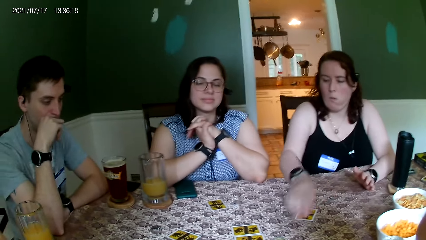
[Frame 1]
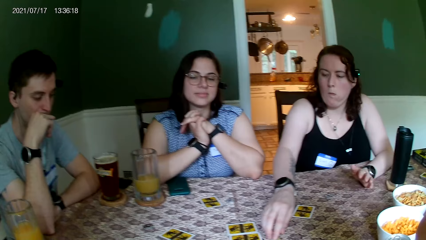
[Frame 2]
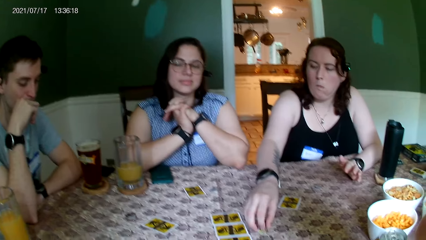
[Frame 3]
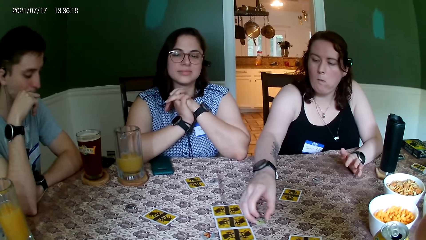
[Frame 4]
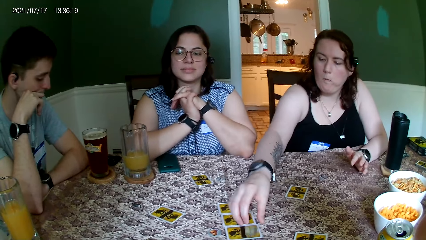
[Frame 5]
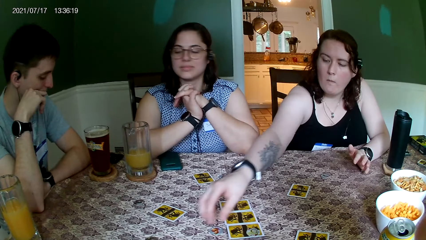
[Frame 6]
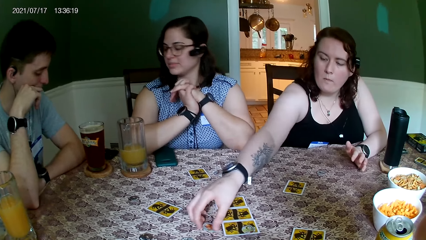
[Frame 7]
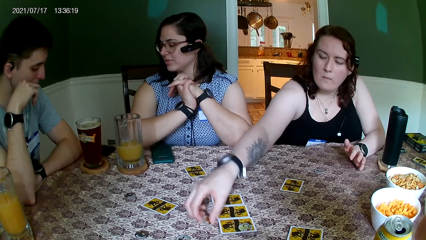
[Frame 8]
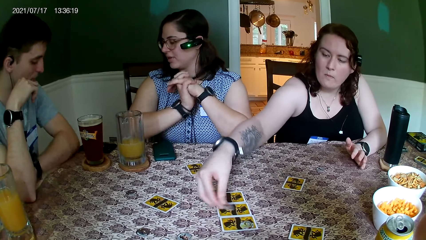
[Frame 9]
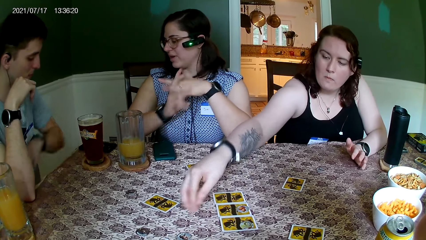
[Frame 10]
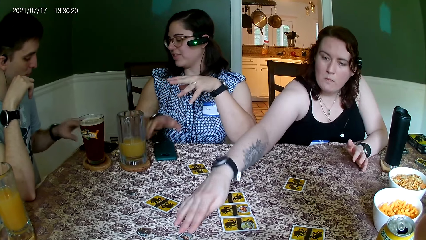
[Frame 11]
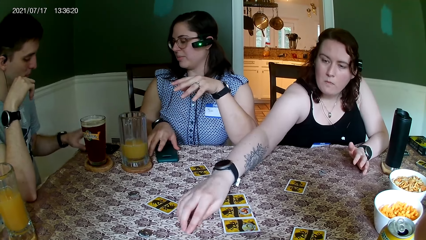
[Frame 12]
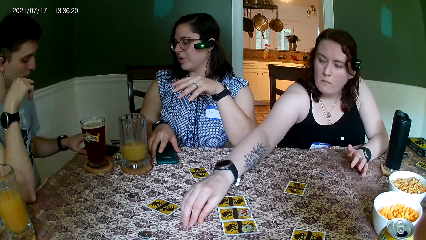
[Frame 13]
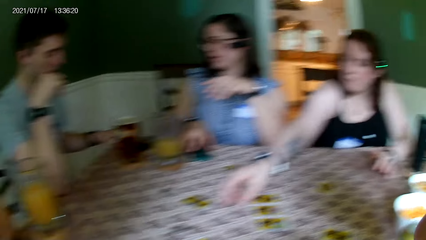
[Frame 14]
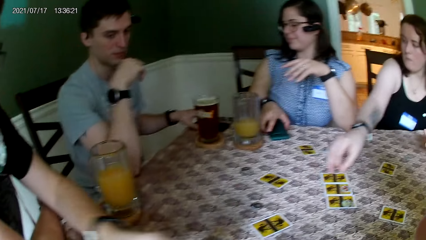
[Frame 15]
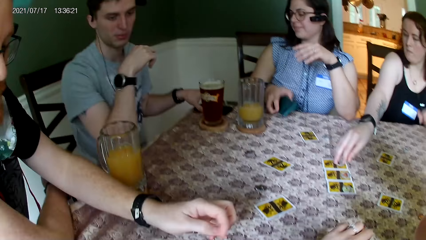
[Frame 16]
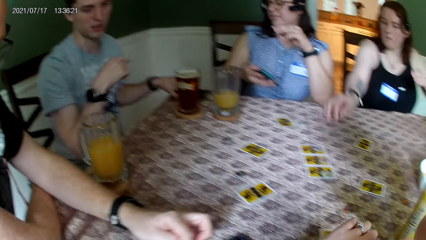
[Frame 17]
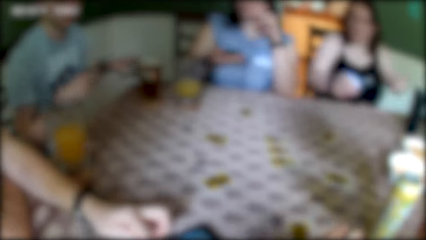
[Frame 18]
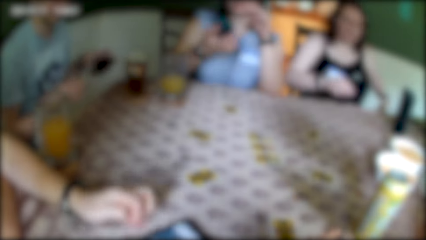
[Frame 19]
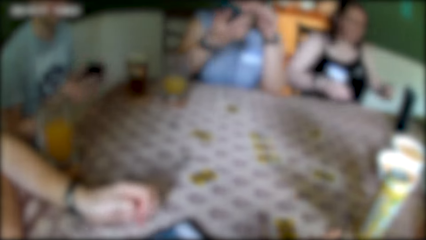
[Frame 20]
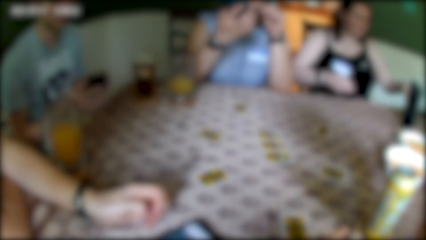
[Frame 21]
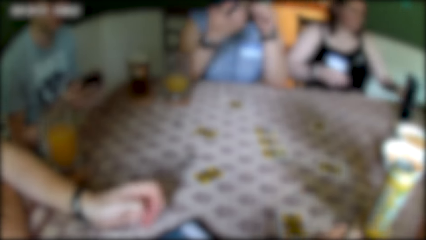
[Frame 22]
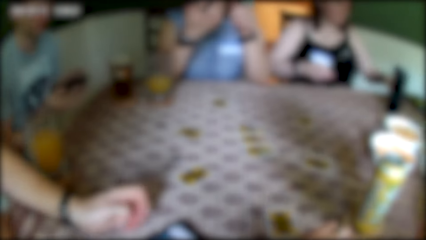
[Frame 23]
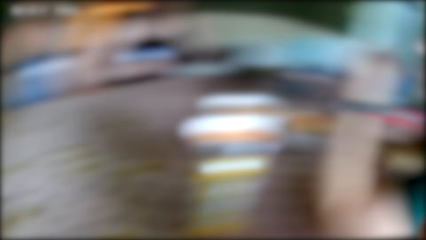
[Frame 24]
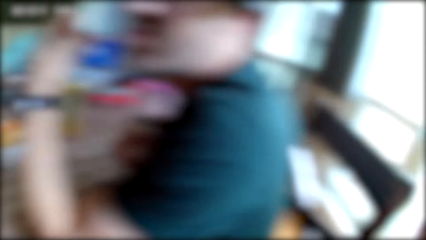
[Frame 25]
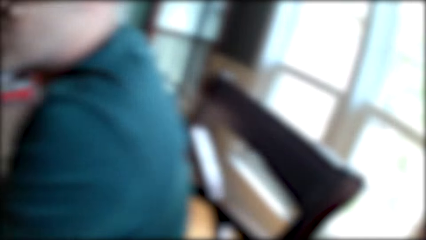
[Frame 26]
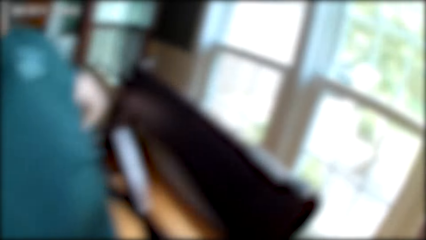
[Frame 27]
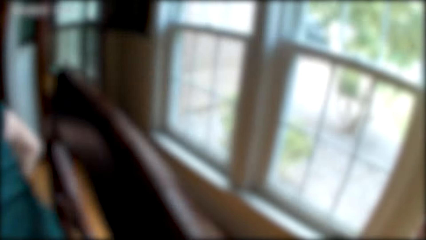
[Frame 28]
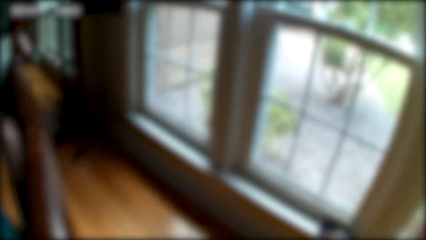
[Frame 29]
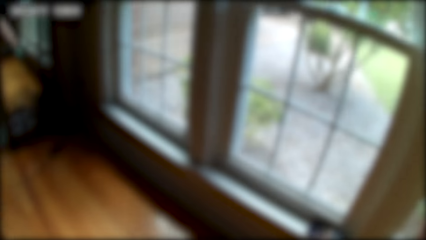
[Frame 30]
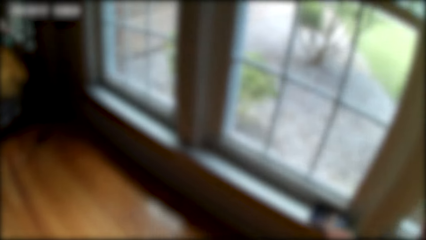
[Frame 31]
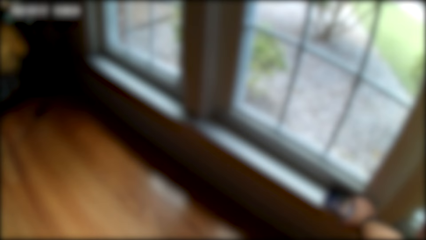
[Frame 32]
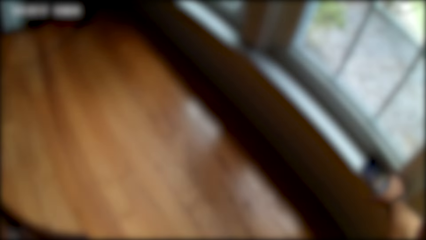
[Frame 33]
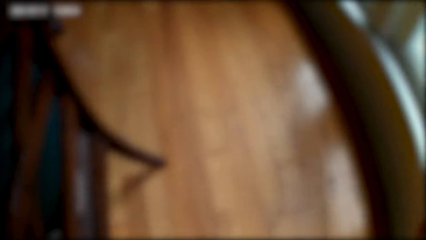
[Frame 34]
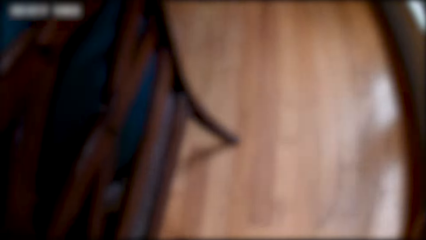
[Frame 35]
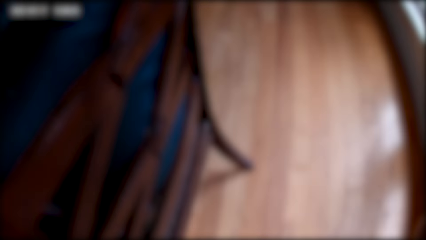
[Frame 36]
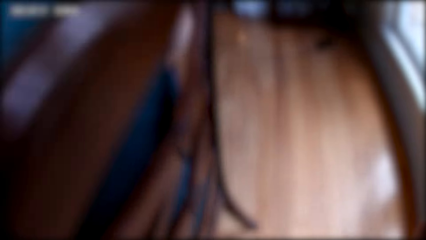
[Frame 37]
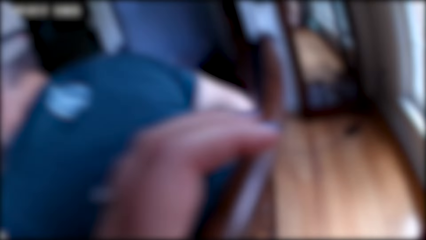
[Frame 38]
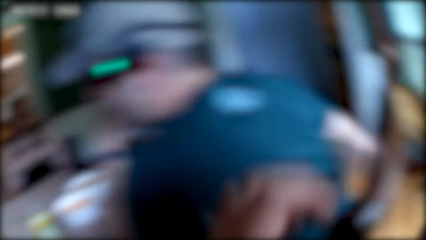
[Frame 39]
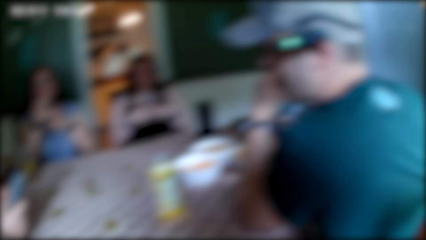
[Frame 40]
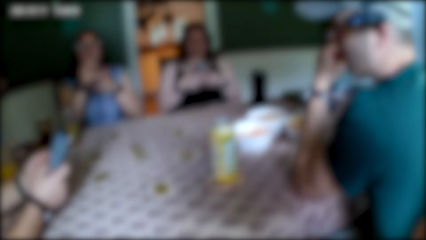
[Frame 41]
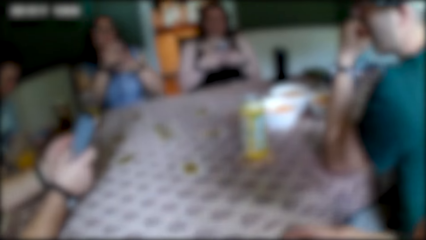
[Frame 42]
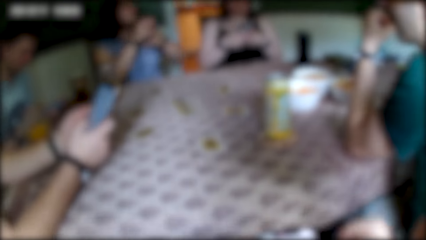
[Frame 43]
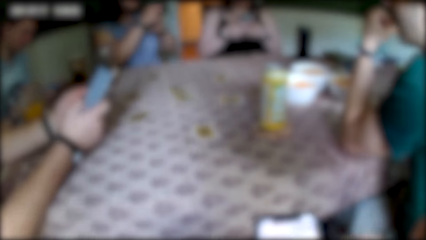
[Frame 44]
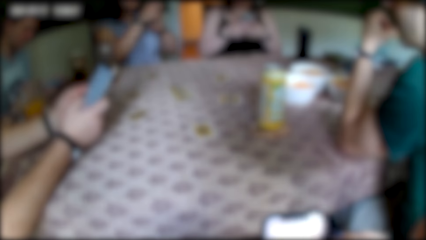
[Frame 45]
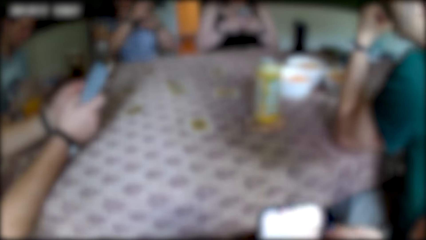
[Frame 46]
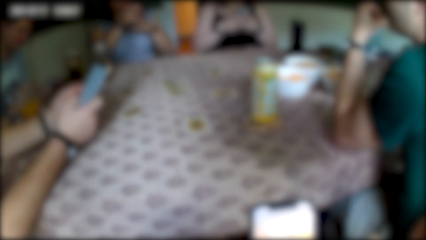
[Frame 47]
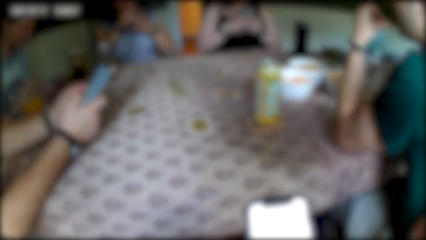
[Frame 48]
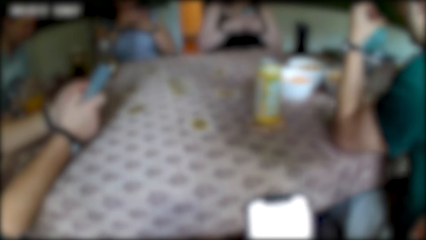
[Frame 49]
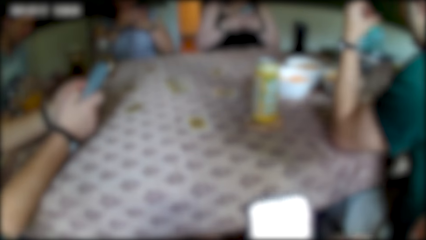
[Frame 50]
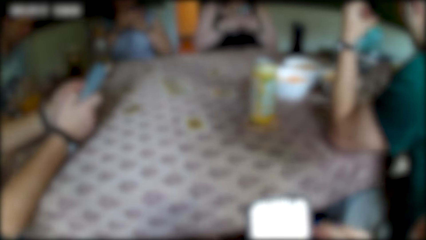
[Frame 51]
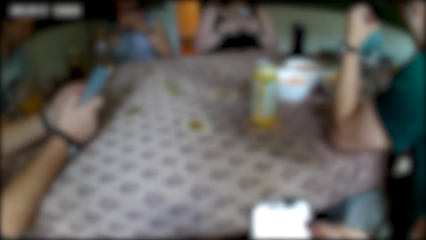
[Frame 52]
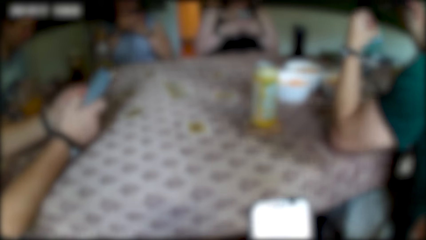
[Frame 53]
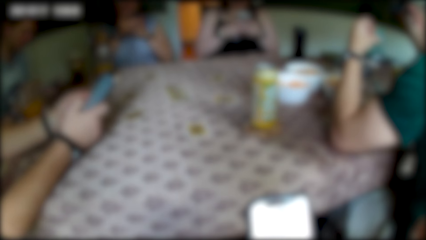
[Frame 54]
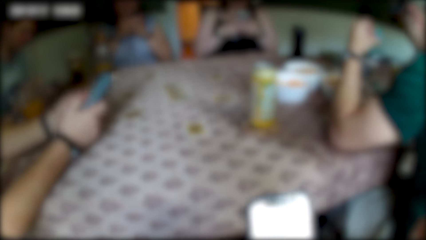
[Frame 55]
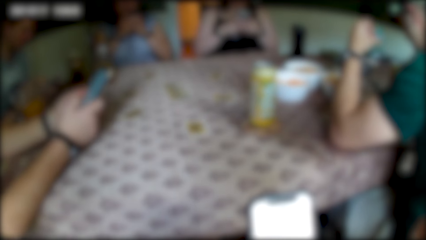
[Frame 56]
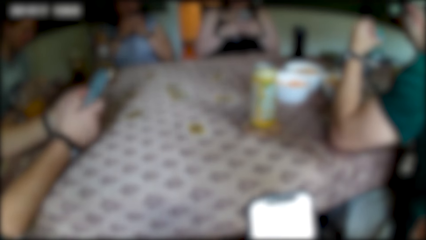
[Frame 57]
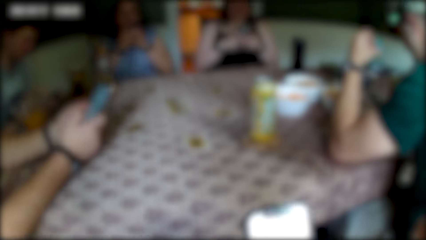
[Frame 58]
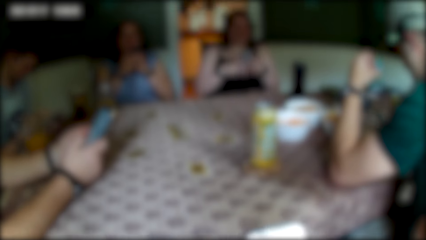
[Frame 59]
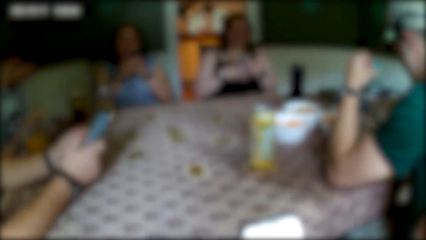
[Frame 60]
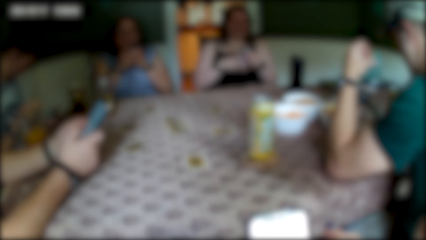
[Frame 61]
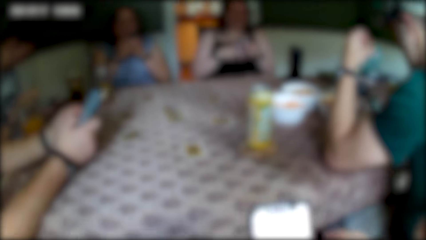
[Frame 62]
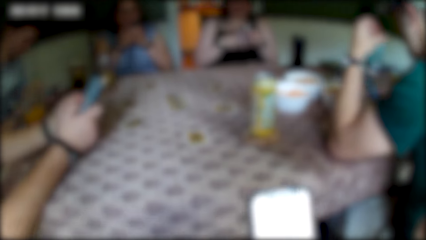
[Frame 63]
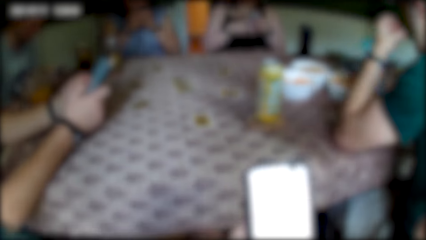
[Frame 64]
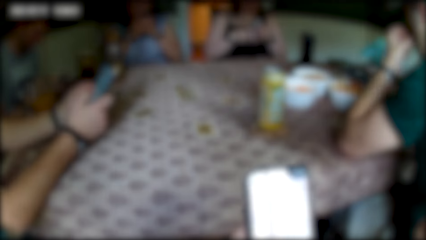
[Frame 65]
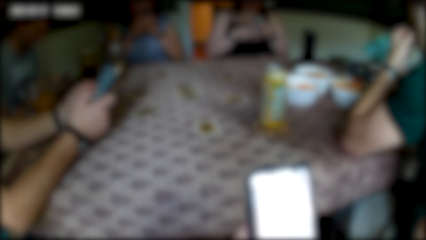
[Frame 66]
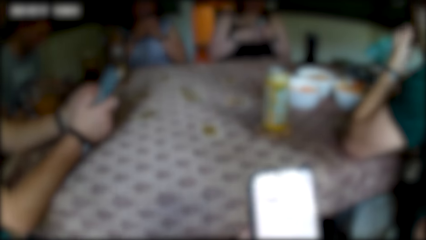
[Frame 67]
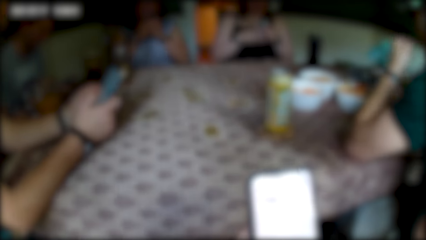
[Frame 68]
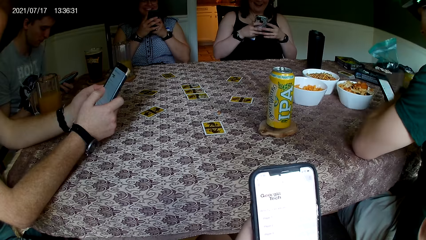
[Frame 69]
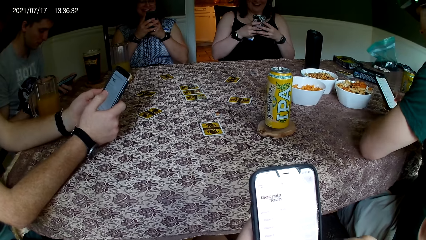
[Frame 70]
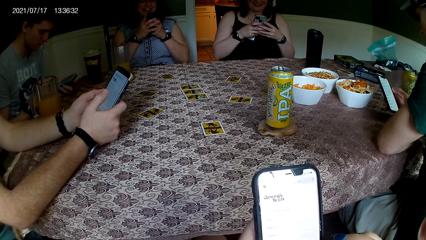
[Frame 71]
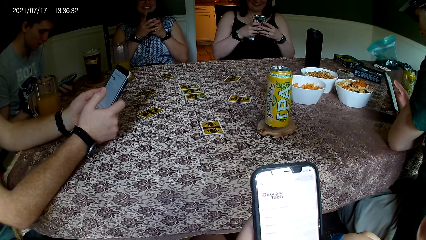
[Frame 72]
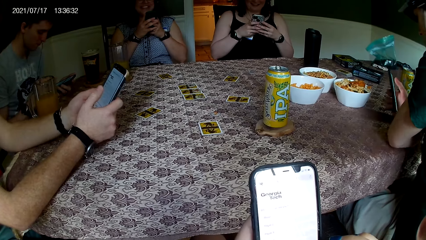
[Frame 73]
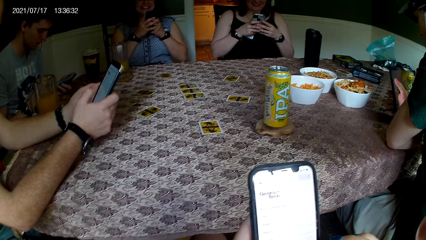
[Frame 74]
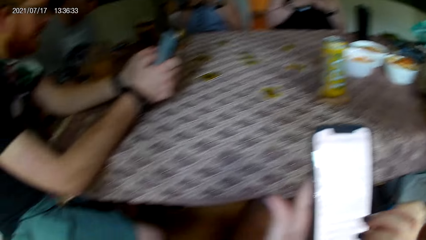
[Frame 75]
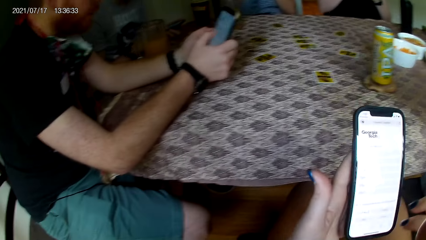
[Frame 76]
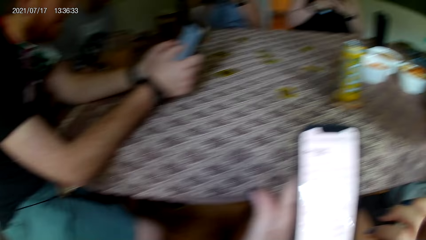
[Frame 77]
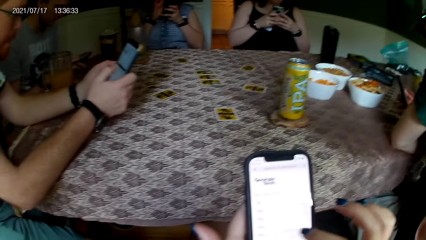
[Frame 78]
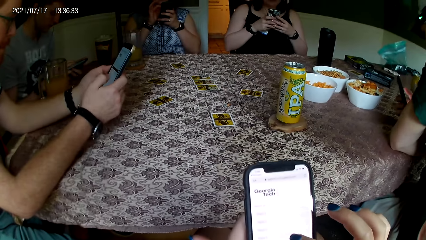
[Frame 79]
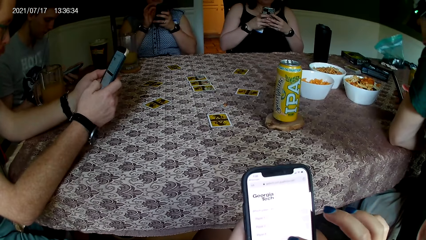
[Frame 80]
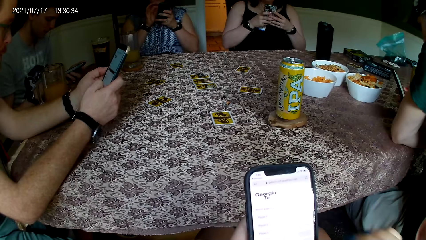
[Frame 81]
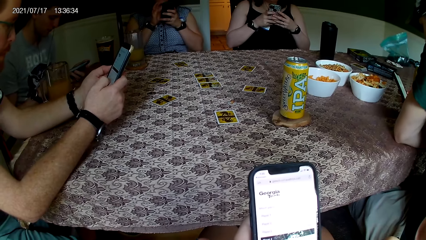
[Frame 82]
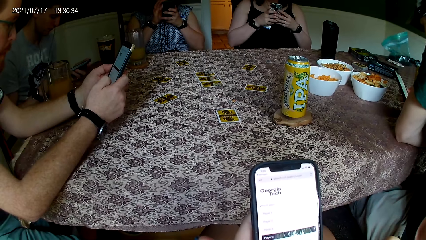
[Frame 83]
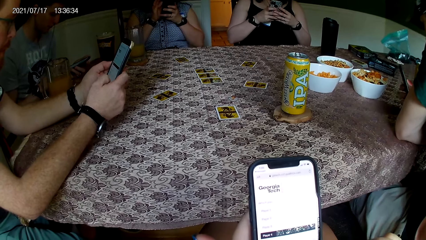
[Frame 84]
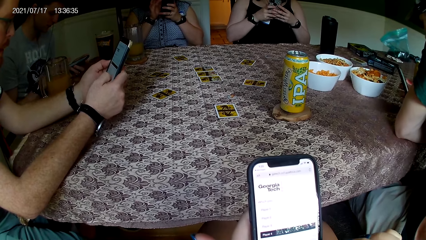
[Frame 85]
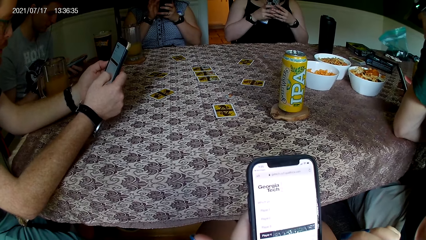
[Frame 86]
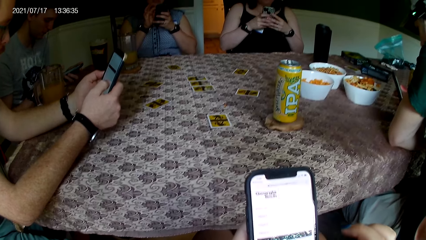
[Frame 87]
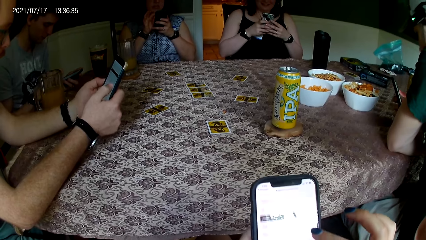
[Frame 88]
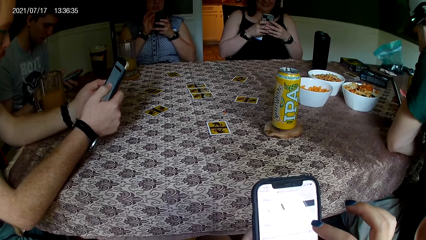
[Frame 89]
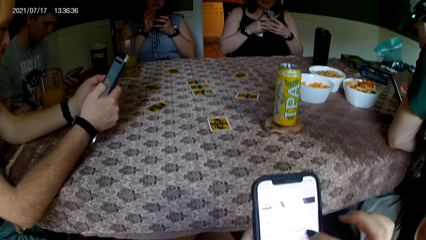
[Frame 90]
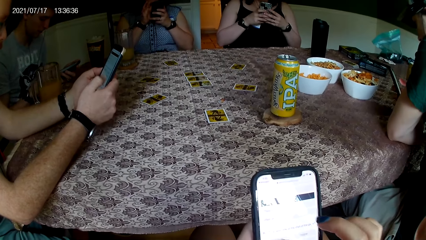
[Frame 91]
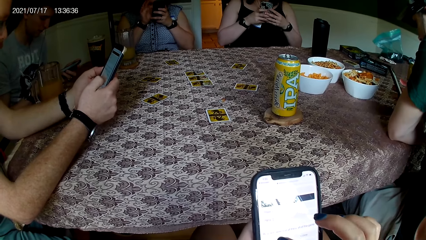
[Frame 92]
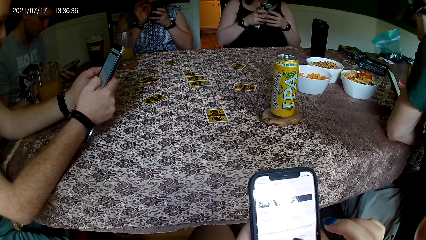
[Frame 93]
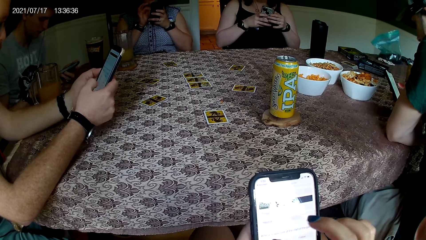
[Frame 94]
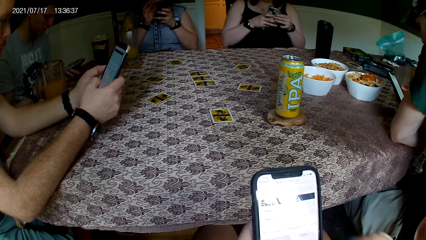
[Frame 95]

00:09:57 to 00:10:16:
The woman picks a chip from the table with her right hand and places the chip in her right hand on top of a card on the table. The woman picks a chip from the table with her right hand and places the chip in her right hand on top of a card on the table. The woman picks a chip from the table with her right hand and places the chip in her right hand on top of a card on the table. A man operates a phone on the table with his left hand. The camera wearer looks around the house. She holds another man's chair. The first man operates the phone with both his hands. The camera wearer operates the phone in her left hand with her right hand. The other man operates a phone with both his hands. Another woman operates a phone with both her hands. The first woman operates a phone with both her hands. Another man operates a phone with both his hands.
